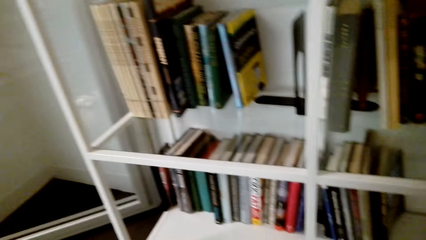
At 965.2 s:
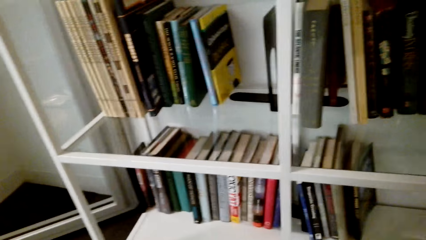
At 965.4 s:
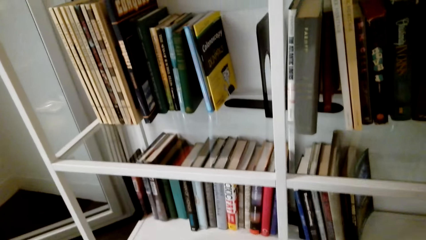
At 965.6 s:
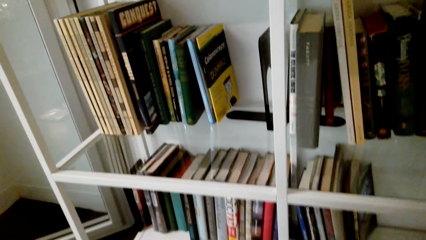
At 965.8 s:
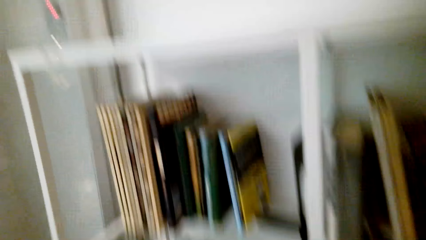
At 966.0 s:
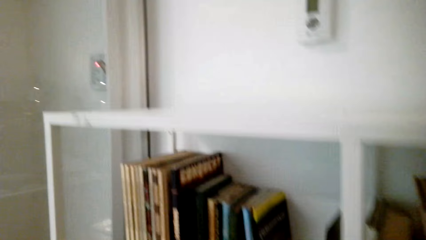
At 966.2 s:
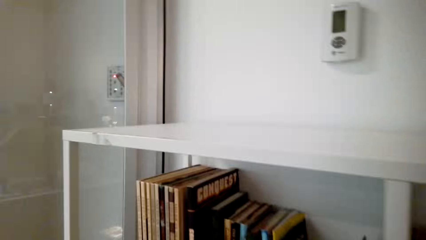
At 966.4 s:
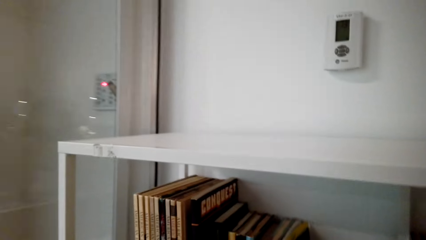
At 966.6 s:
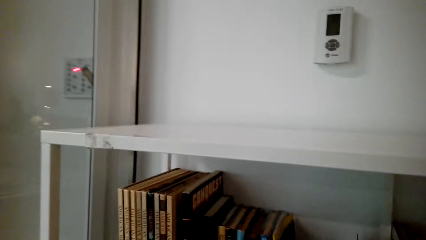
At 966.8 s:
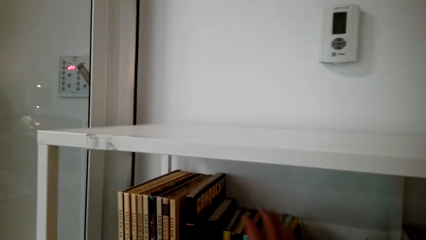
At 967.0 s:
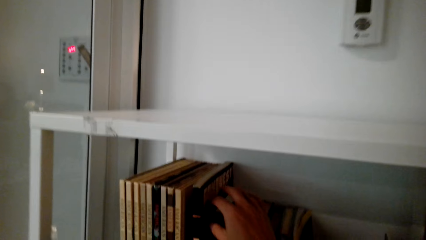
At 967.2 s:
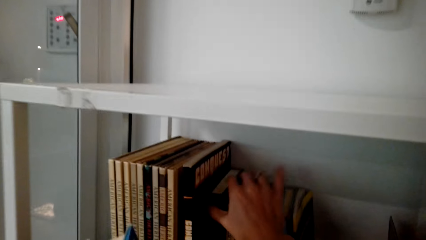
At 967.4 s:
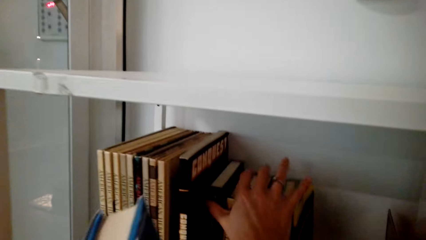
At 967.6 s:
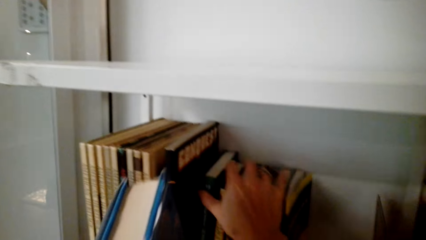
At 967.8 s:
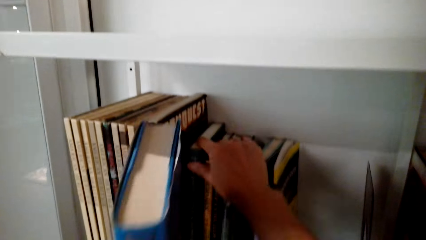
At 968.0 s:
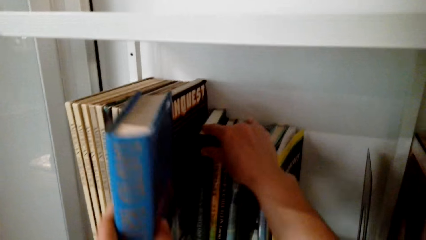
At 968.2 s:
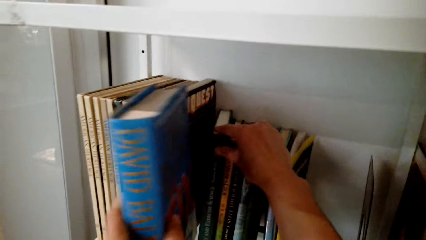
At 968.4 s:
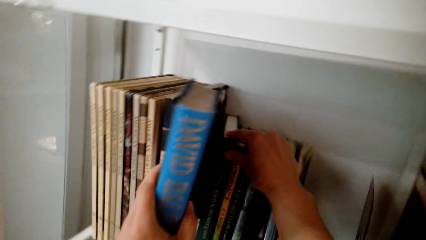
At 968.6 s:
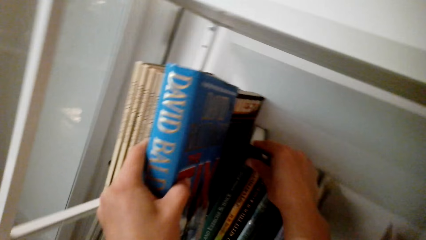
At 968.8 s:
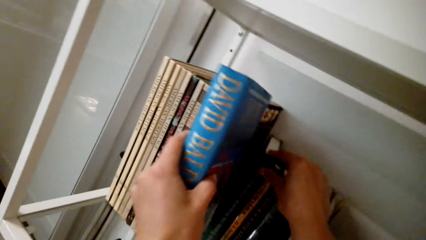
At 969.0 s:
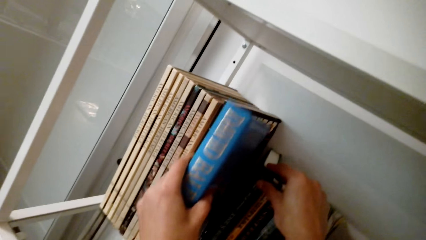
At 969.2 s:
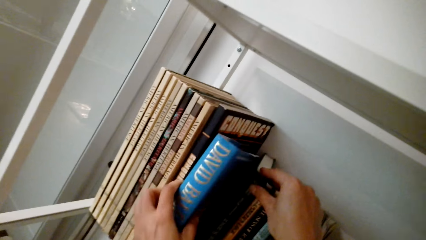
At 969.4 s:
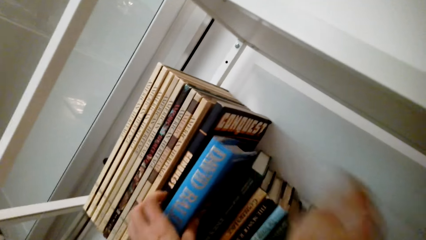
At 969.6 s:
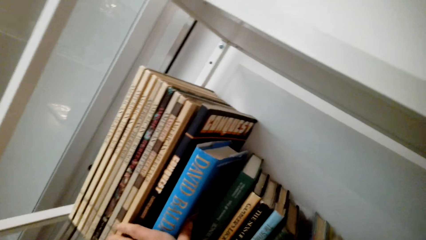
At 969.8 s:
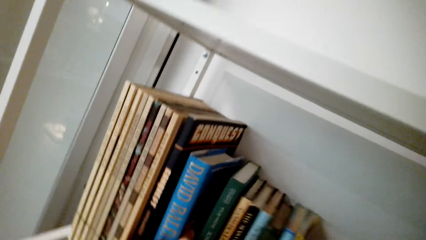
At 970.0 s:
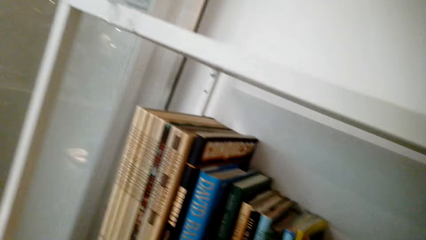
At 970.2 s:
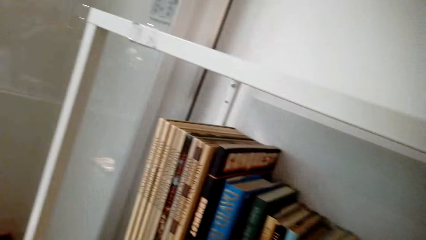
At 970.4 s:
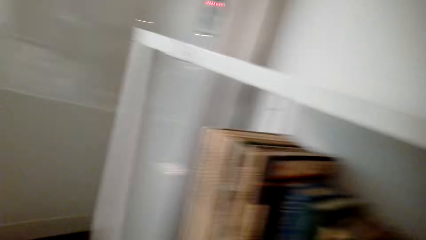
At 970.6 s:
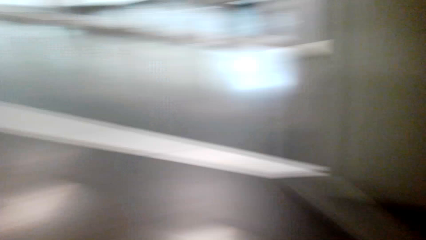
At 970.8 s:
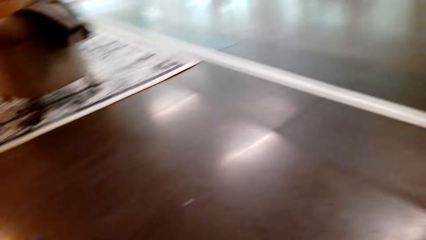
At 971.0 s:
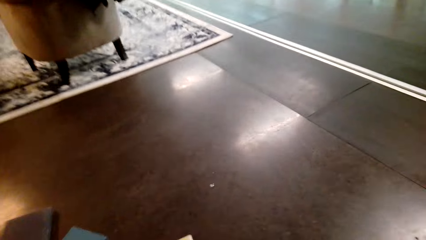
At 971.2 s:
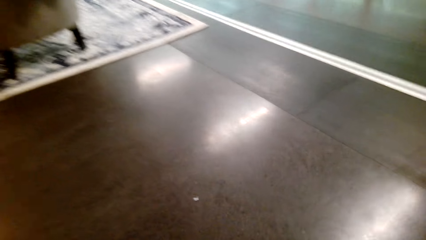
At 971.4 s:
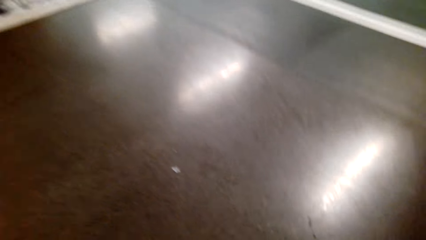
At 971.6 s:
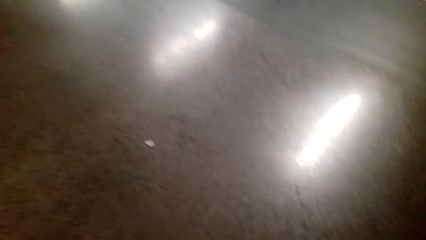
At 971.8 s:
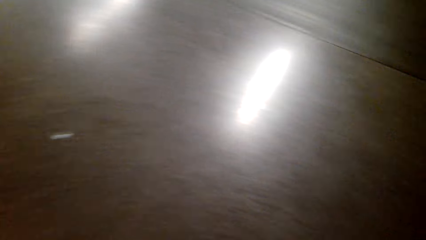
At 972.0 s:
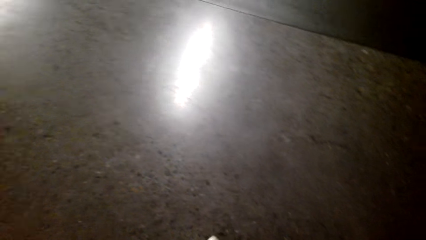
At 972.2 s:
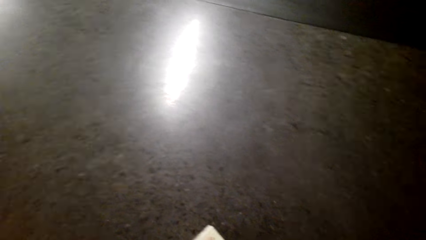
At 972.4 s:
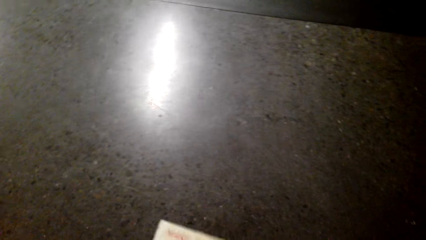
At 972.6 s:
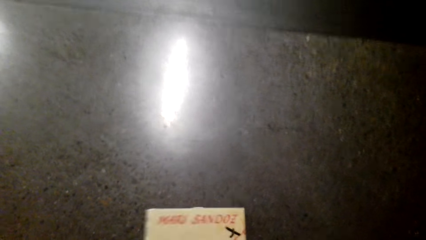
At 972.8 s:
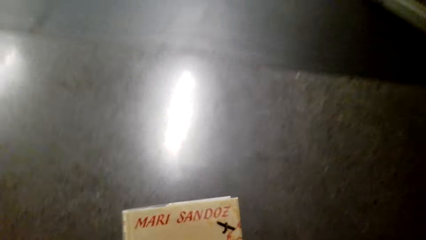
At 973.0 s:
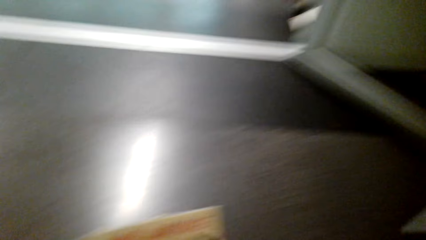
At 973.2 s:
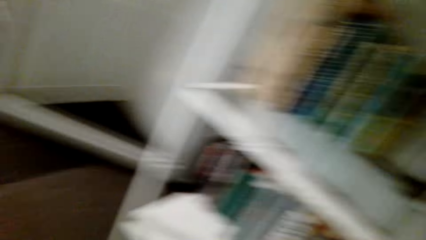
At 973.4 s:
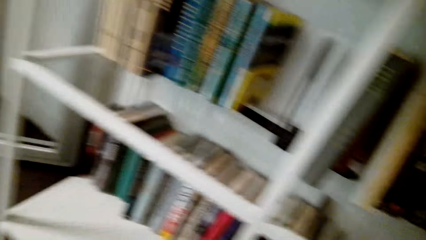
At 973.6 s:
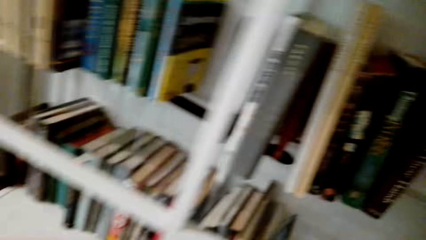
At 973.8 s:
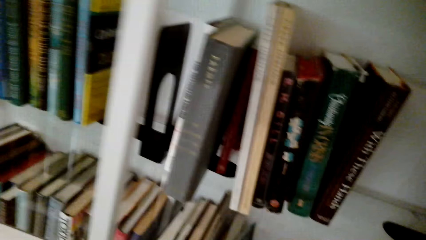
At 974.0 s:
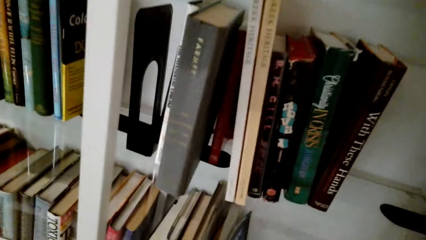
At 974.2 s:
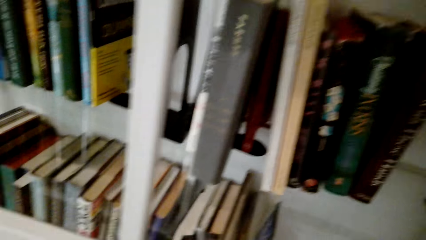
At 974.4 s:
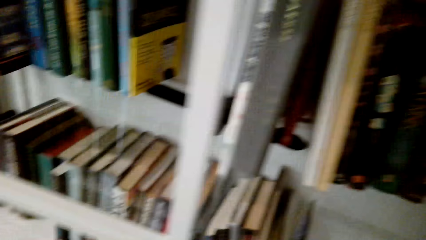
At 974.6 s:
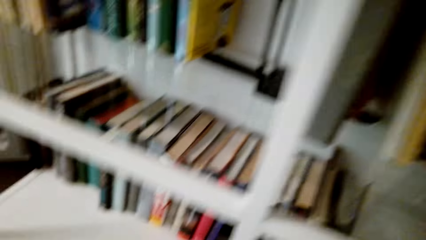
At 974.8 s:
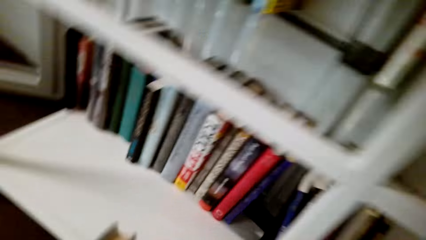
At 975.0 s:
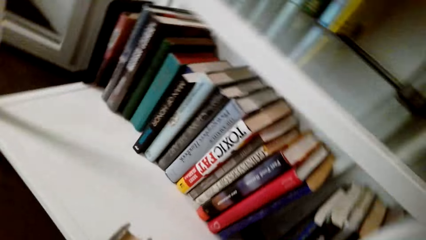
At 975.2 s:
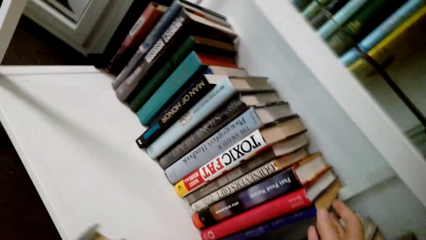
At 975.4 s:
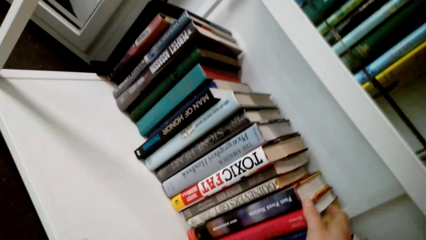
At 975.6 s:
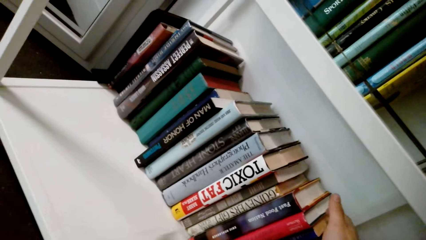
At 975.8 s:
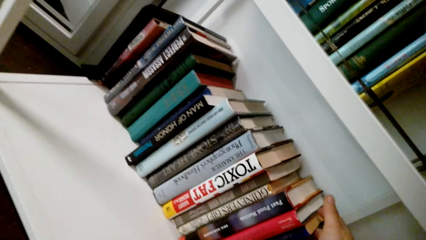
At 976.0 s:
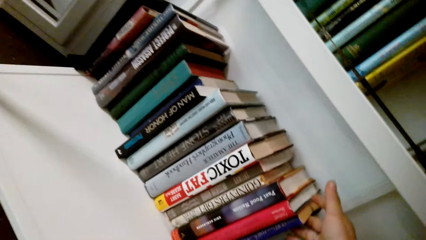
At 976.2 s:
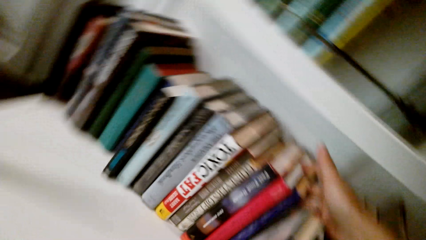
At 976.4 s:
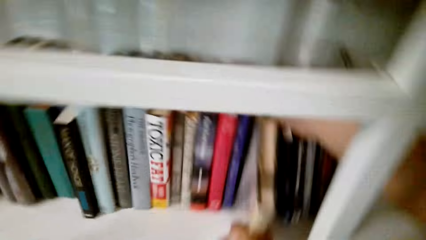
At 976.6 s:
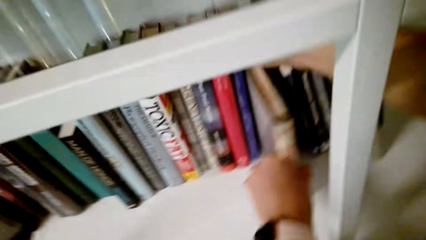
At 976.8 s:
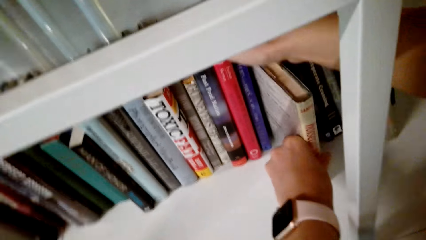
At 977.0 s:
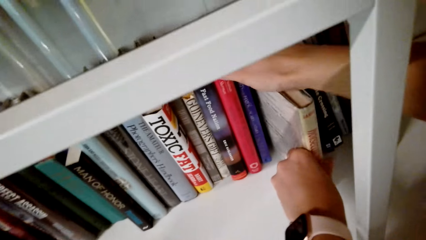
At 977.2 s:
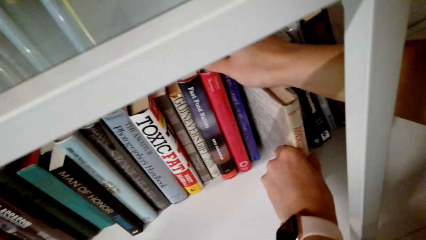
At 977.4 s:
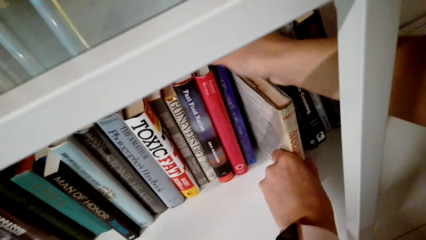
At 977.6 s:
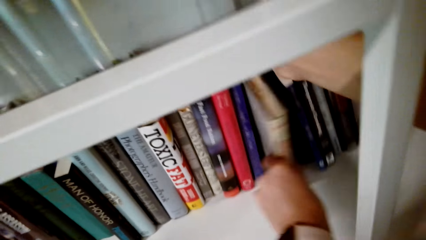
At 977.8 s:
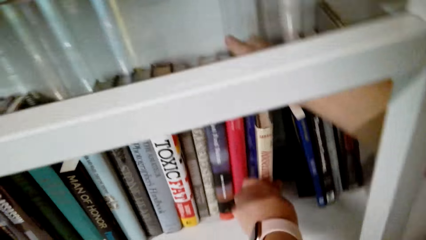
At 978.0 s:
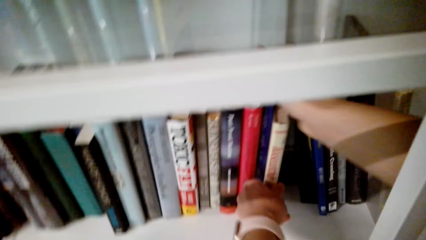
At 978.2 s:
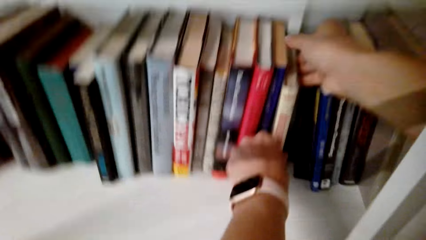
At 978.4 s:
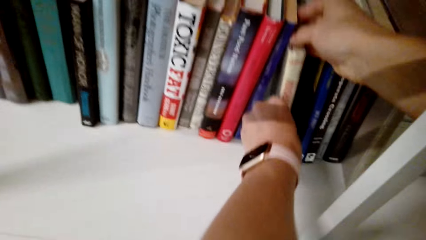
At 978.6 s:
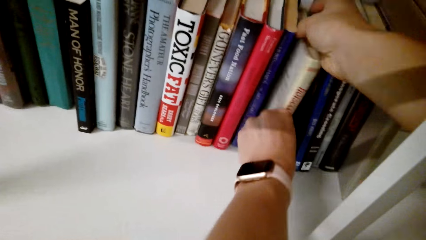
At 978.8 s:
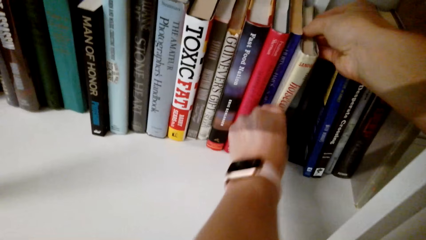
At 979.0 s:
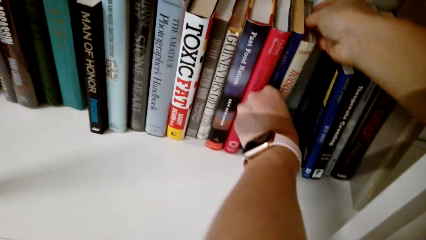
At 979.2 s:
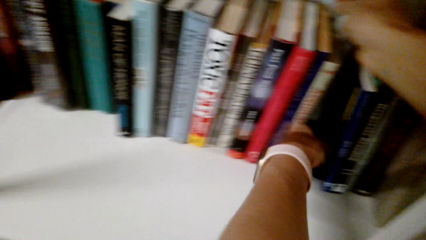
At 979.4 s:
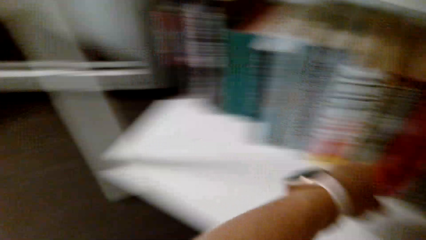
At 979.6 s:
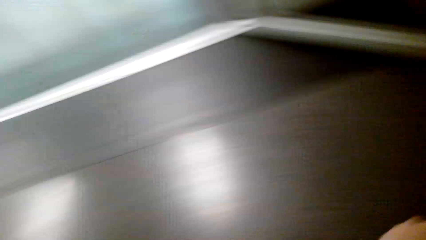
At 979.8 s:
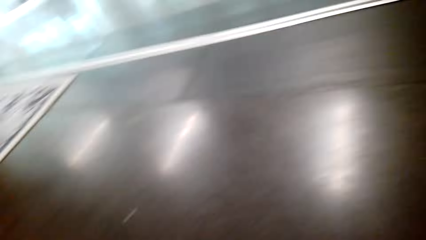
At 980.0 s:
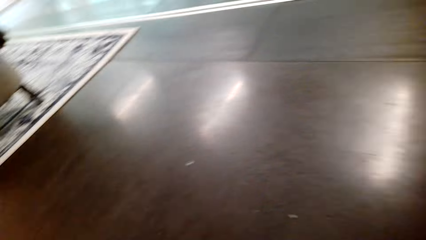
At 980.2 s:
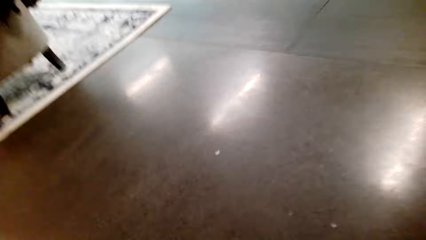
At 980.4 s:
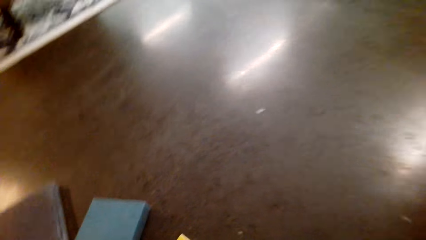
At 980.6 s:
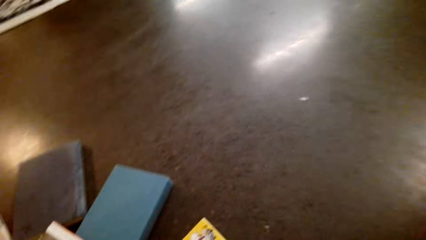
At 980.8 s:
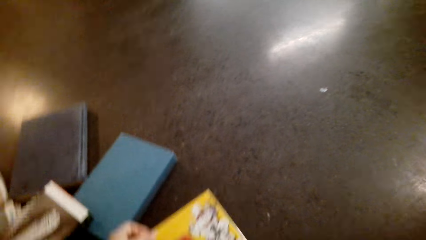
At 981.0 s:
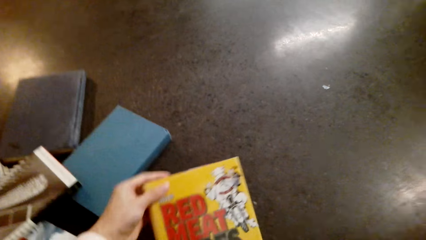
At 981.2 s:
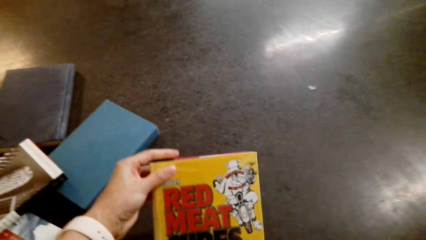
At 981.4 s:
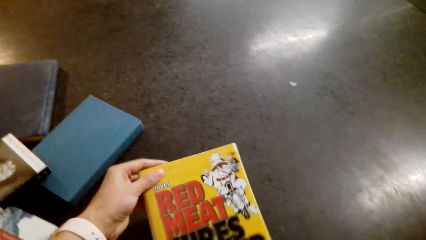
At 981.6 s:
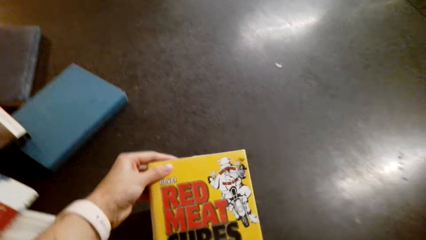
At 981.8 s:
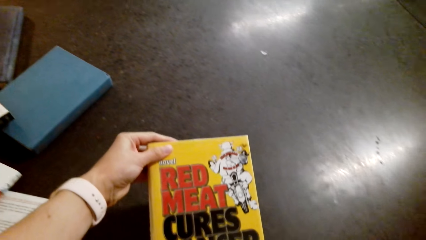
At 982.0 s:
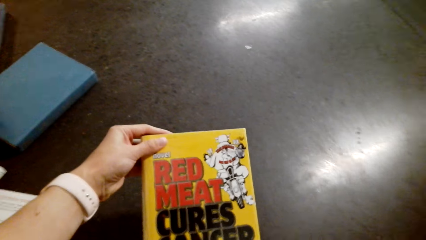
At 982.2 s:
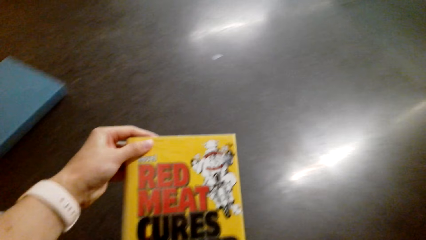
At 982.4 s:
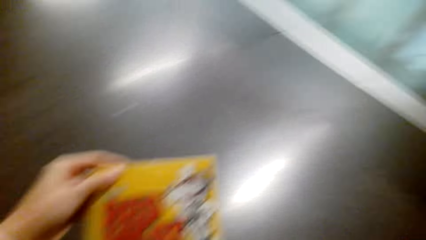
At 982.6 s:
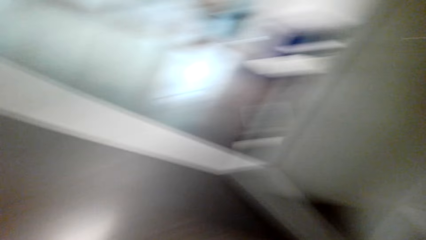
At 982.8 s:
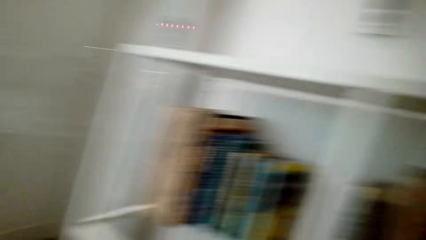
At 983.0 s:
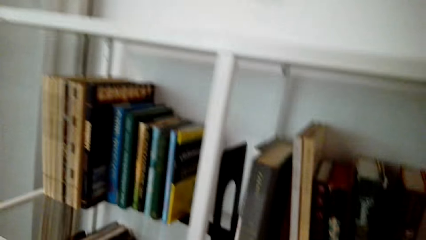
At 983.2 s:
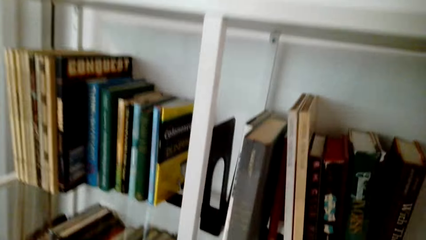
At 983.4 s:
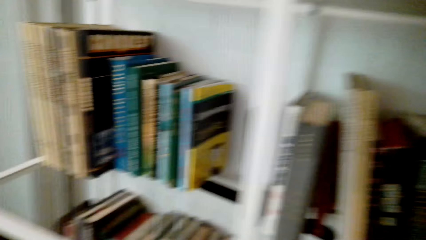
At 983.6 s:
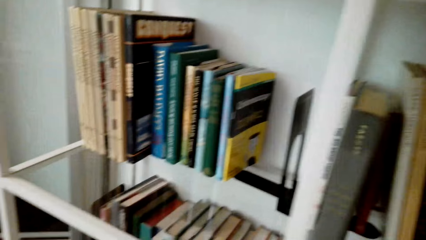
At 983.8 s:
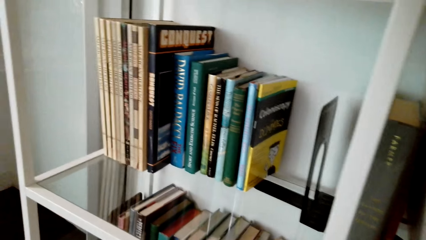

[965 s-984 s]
The camera wearer puts the book on the shelf. They pick up the book. They put the book on the shelf. They pick up the book.
